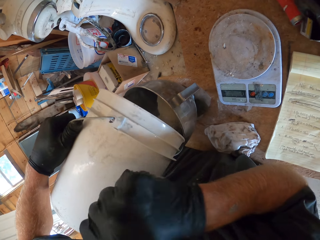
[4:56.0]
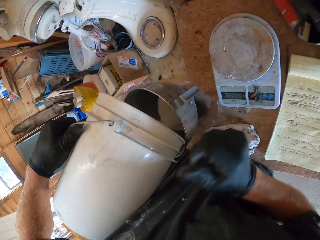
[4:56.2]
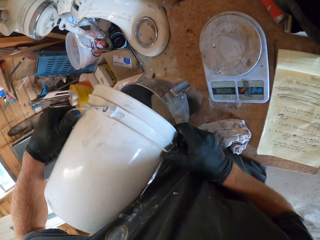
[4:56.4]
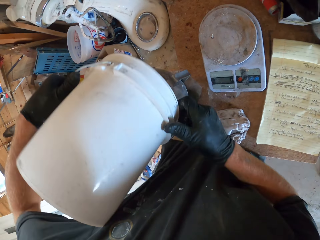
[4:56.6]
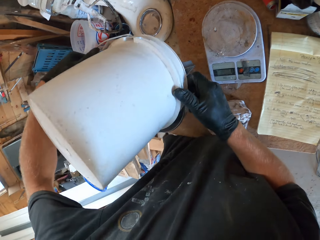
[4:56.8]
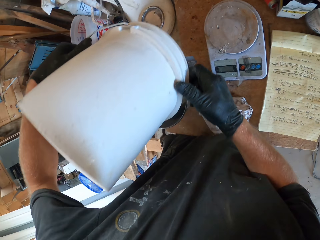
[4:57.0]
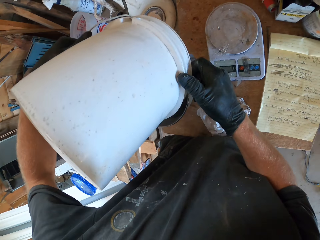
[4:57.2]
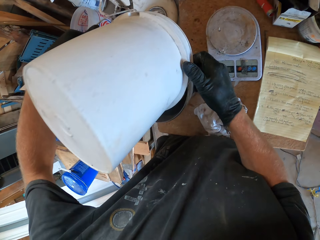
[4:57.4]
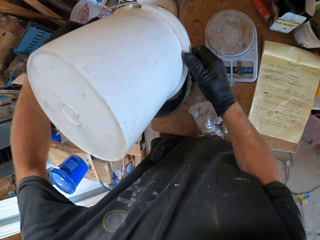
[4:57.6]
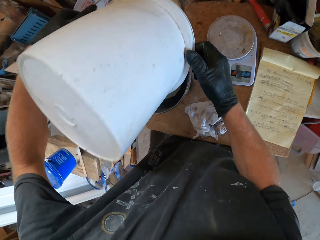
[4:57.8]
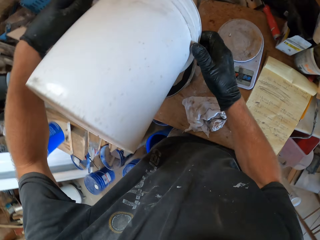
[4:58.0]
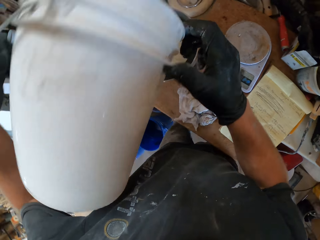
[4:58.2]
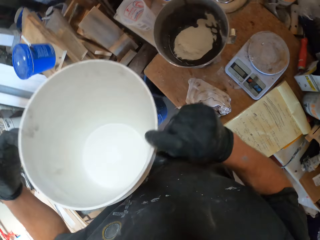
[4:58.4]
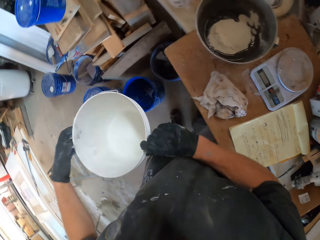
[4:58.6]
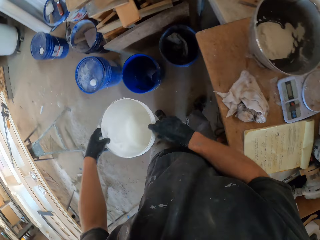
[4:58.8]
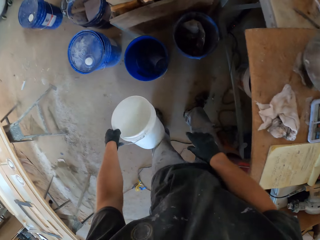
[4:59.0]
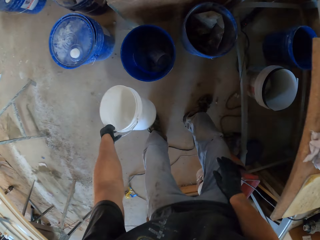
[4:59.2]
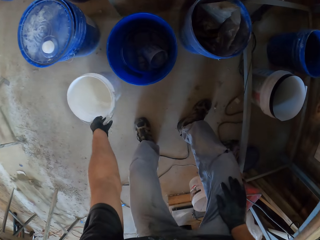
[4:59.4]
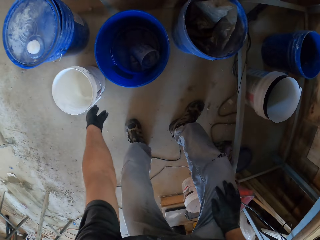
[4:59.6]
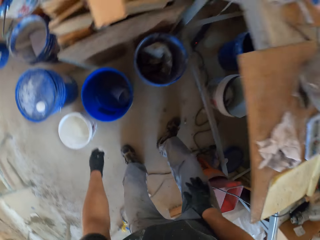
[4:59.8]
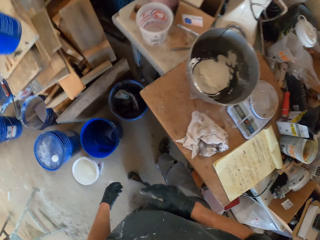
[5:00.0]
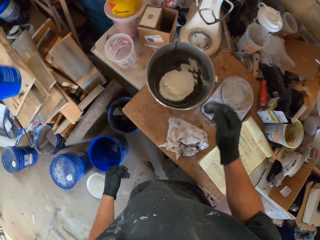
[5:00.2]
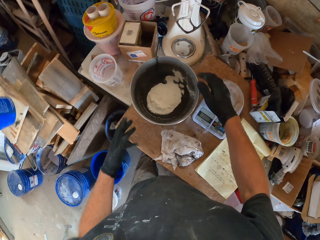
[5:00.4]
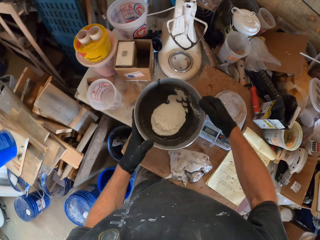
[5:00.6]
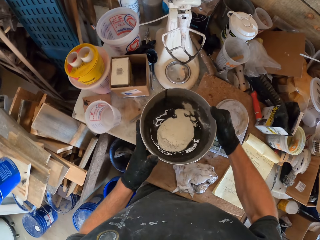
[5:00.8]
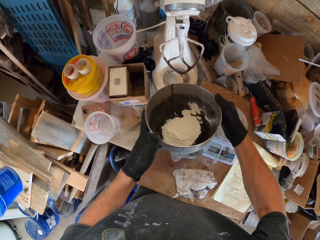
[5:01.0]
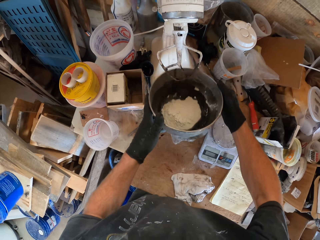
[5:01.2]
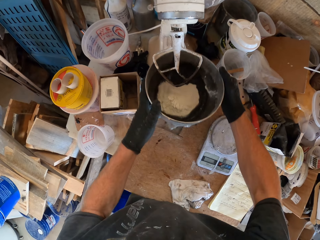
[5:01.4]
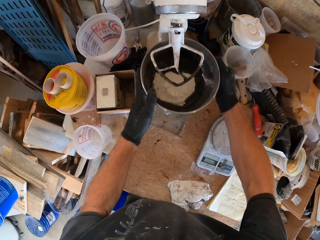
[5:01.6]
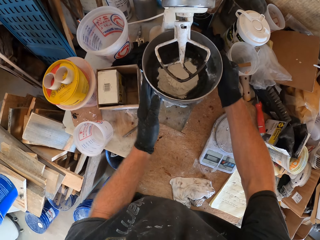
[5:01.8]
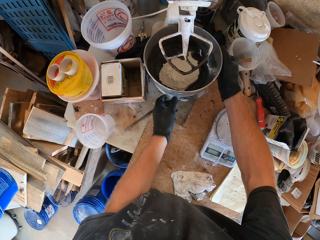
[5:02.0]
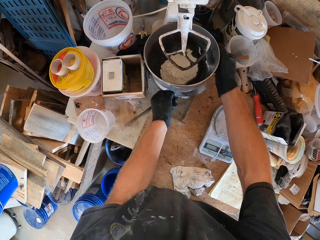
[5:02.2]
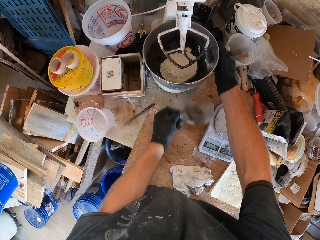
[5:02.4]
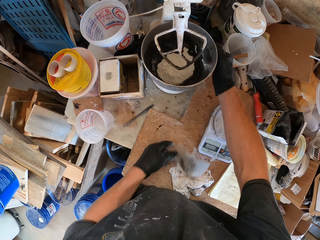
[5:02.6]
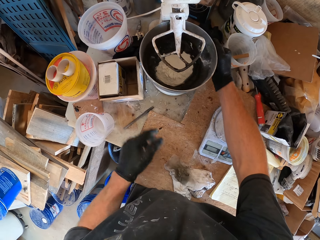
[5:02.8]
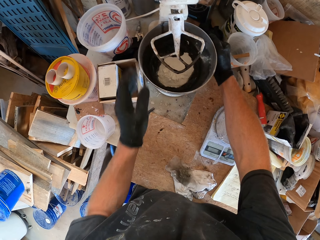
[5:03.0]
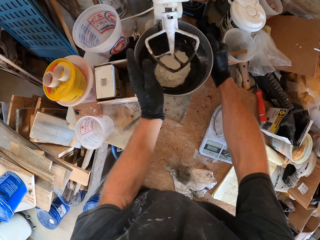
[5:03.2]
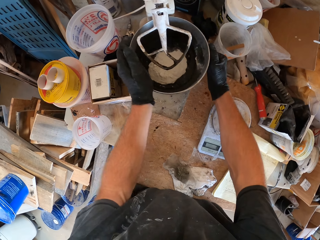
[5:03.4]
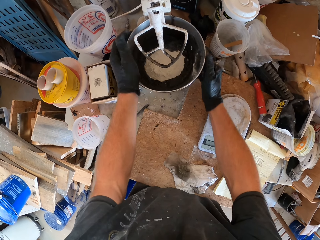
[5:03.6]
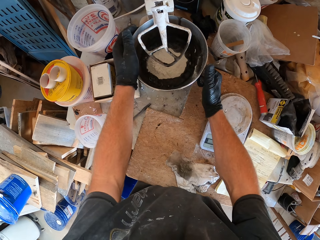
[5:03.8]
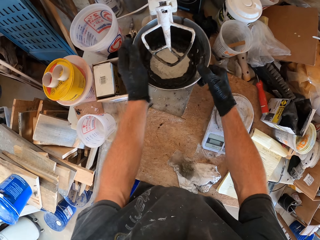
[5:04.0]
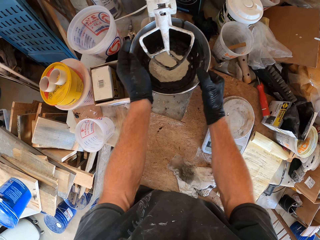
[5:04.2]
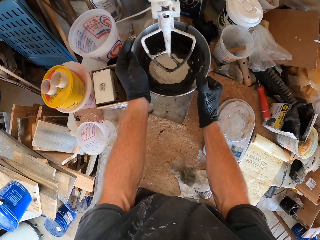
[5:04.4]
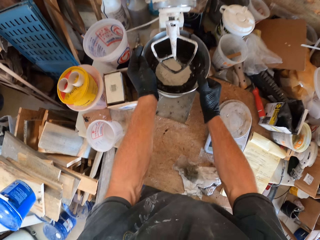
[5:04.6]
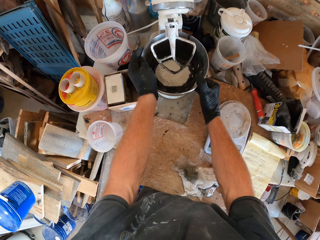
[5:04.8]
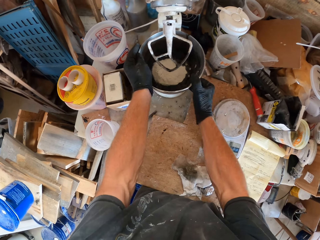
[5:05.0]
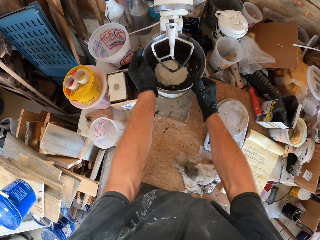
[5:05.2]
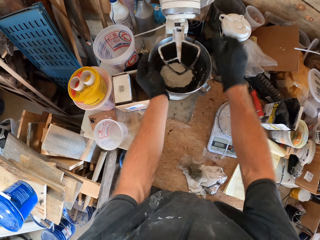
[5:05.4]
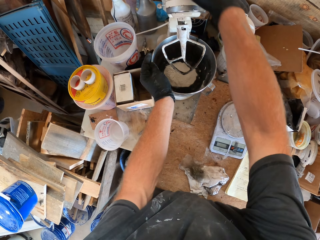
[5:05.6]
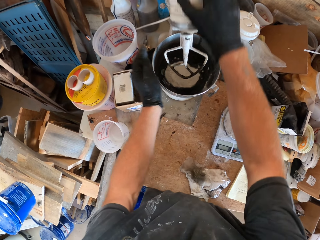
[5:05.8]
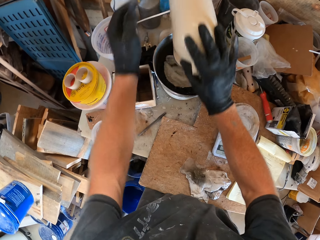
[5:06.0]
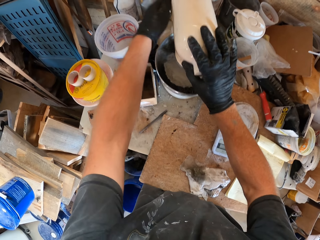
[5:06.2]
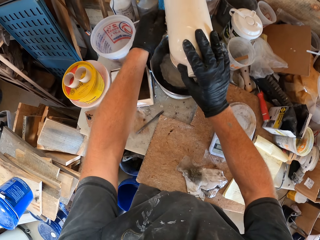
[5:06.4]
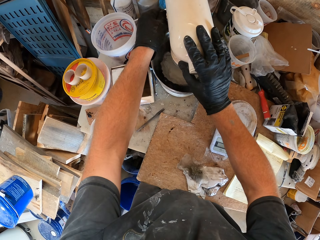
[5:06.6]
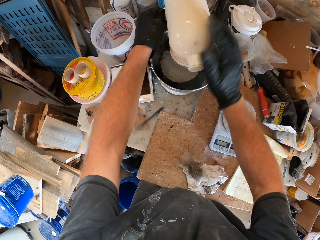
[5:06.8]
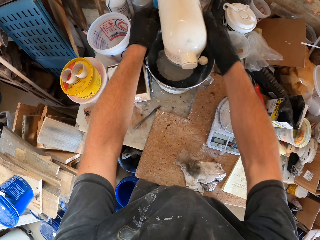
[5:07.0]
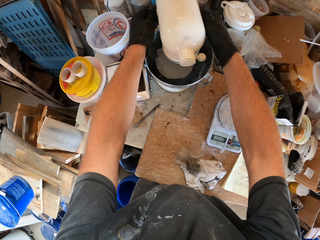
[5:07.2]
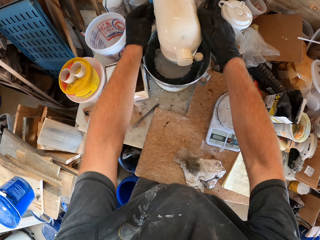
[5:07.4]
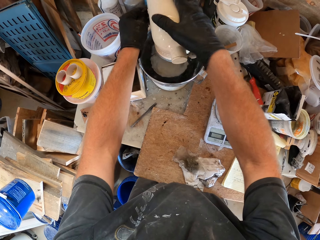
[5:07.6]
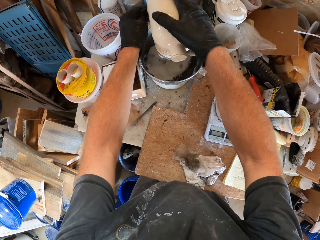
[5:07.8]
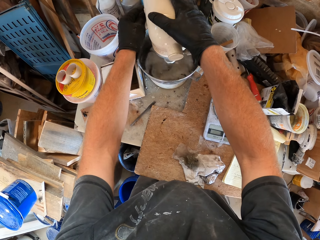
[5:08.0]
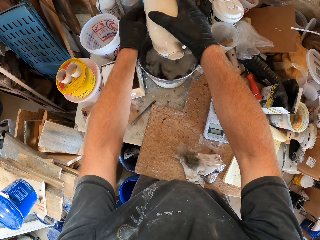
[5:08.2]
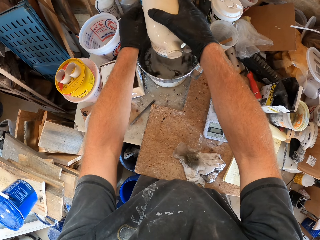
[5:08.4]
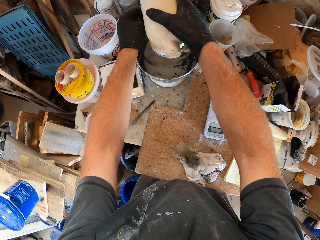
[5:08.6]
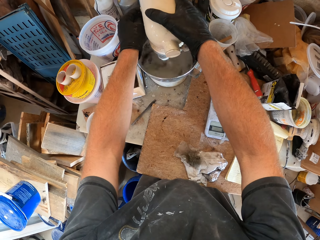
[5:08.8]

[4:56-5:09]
The camera wearer hits the bucket with his hand. He shakes the bucket. He puts the bucket on the floor. He holds the bowl. He puts the bowl in the mixer machine. He moves the bowl. He holds the plastic paper. He throws down the plastic paper. He moves the bowl. He turns on the mixer. He puts his hand on the mixer.

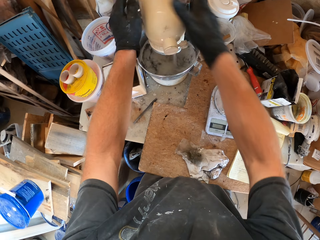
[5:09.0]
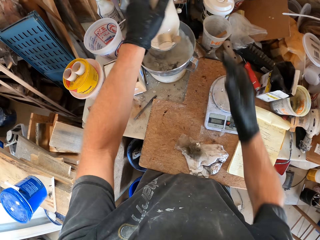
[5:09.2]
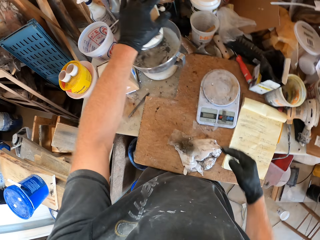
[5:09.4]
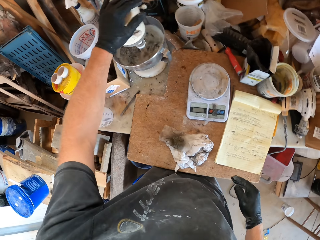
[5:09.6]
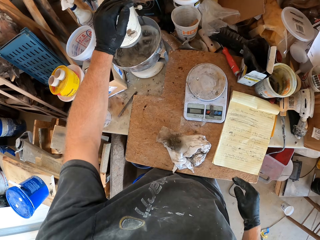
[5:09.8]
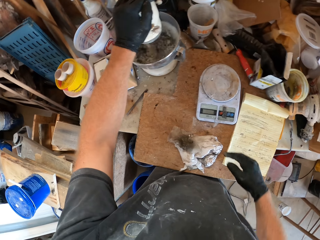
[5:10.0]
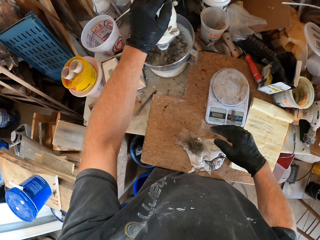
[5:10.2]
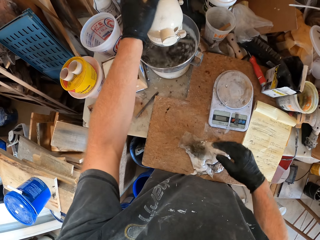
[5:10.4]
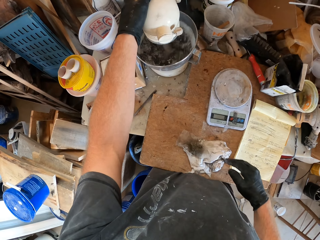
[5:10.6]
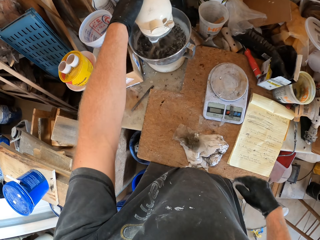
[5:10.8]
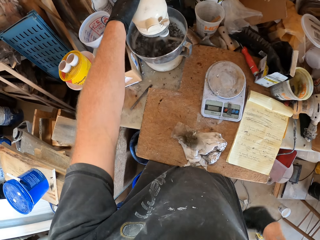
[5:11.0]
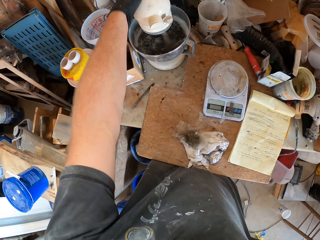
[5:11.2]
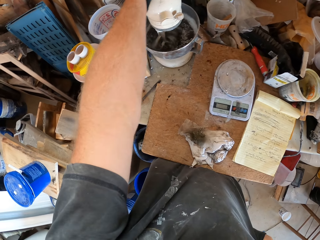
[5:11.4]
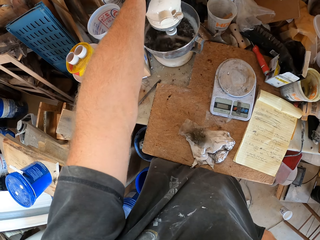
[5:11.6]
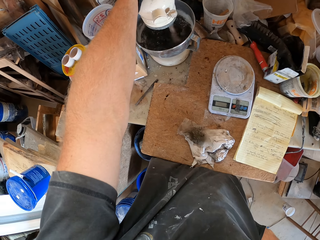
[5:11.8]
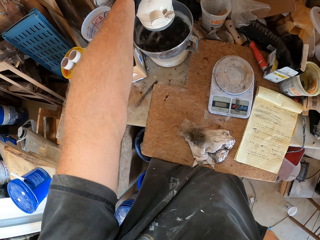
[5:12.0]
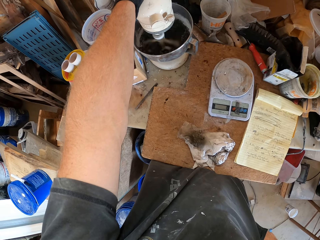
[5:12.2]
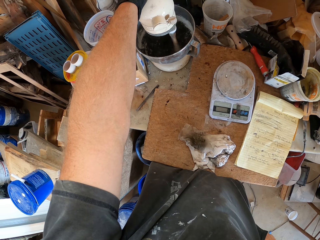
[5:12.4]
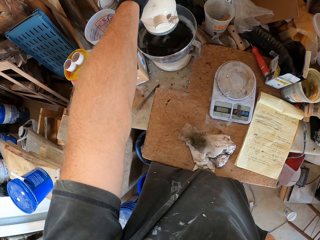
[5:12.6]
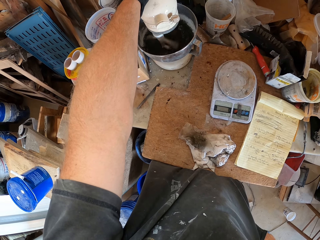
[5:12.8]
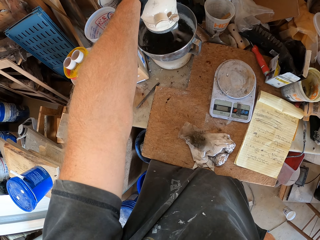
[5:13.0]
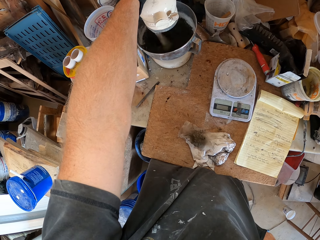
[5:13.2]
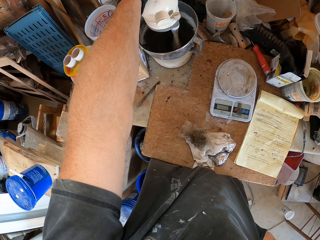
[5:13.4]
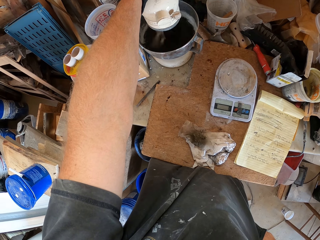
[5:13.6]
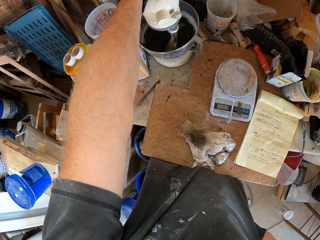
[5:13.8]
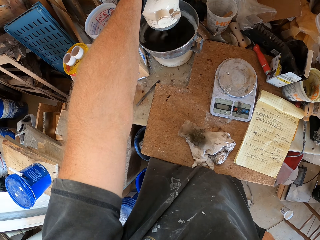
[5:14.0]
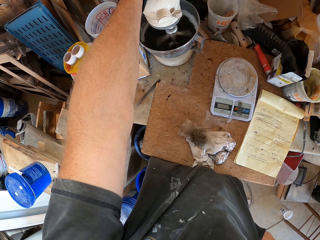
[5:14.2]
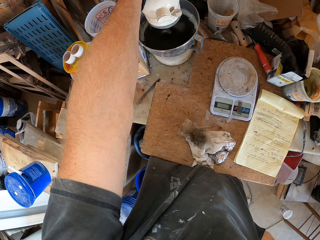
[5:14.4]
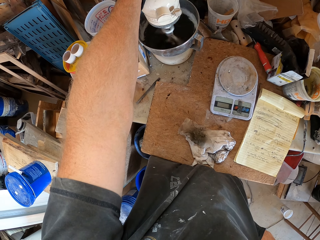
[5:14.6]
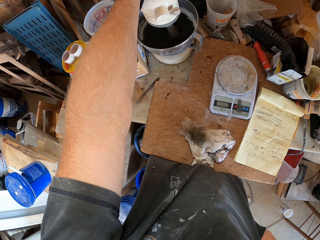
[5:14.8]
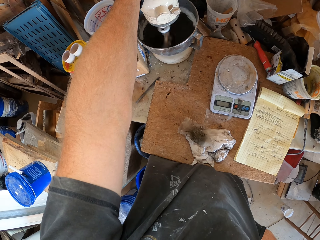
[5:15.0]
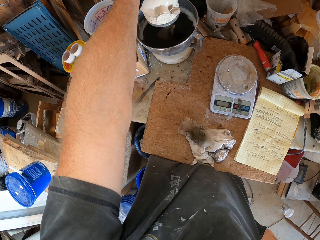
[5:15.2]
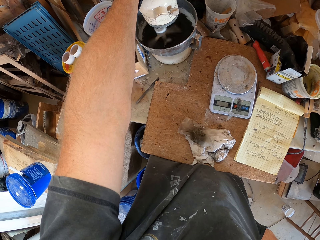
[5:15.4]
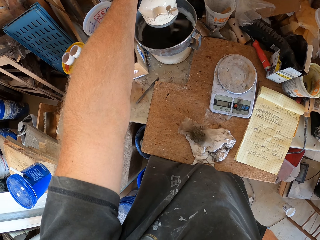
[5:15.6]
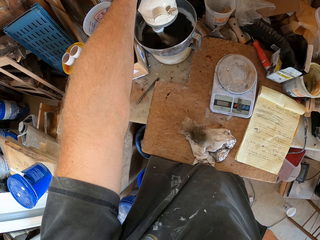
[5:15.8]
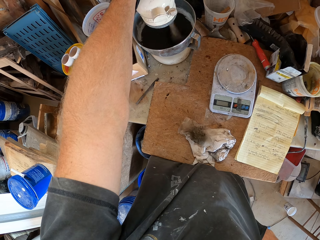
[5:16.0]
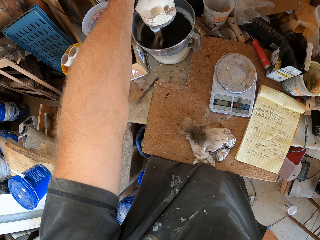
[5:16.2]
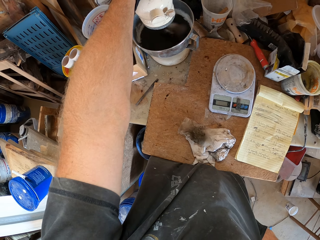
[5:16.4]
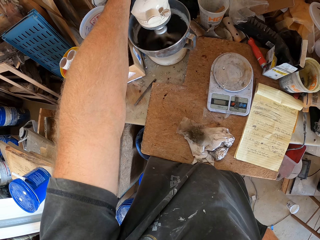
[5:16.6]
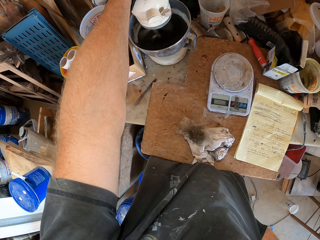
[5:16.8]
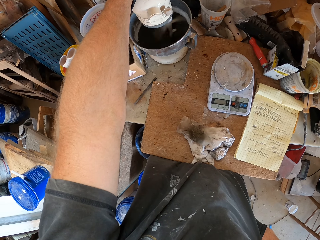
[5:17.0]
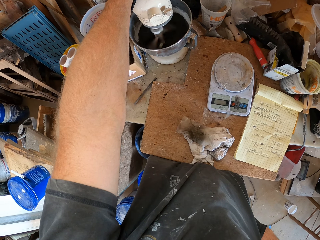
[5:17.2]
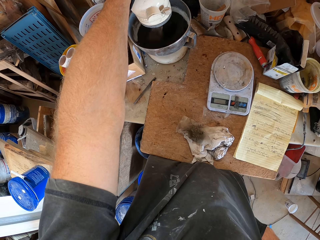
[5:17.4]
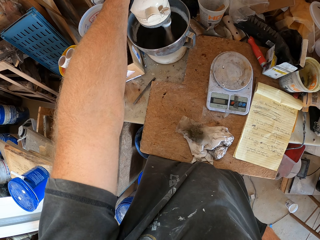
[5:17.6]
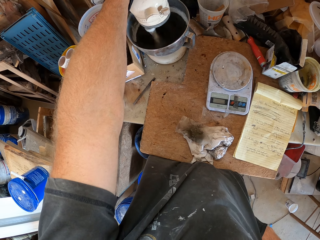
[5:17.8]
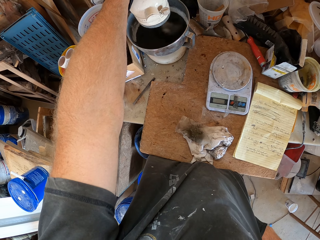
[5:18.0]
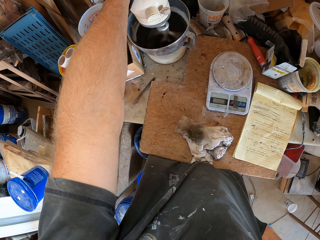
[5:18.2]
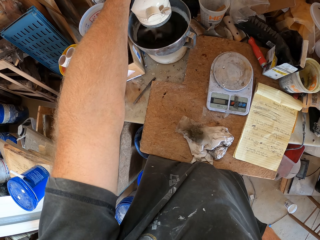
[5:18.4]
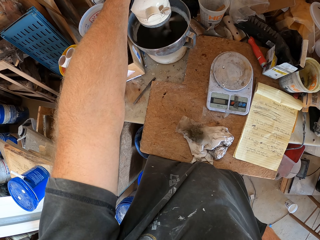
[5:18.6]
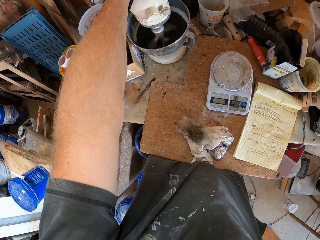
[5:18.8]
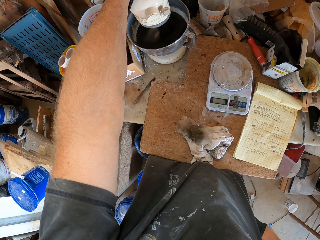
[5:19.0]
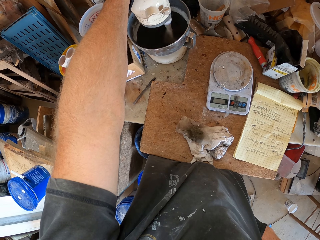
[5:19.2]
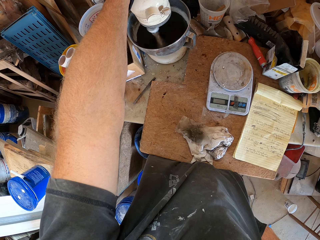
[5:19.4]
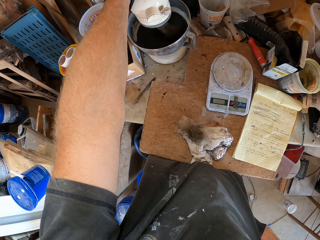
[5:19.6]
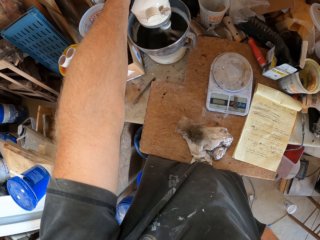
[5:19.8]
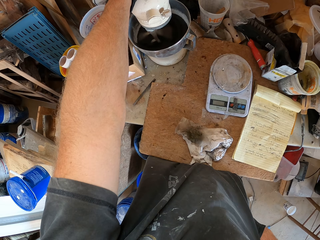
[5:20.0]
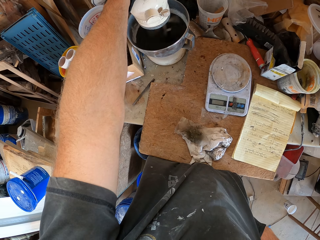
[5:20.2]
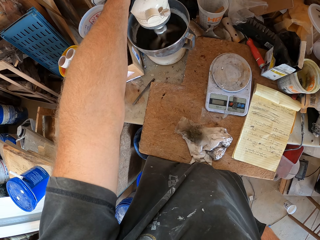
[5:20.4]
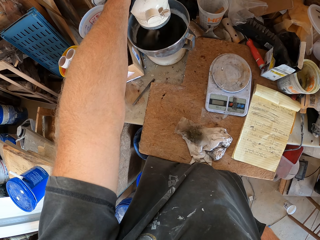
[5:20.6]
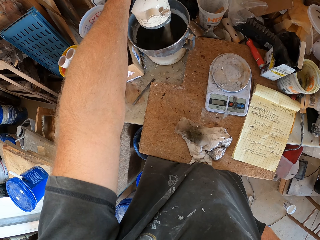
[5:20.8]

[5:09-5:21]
The camera wearer looks at the mixer.
